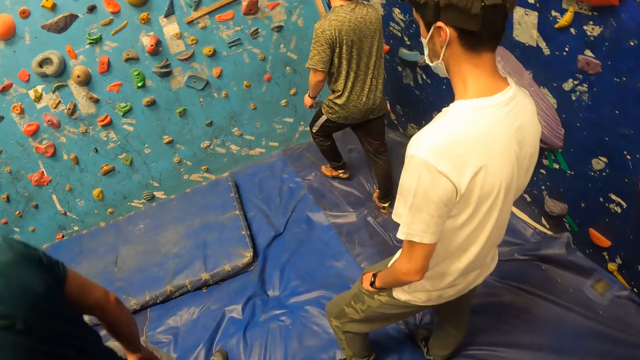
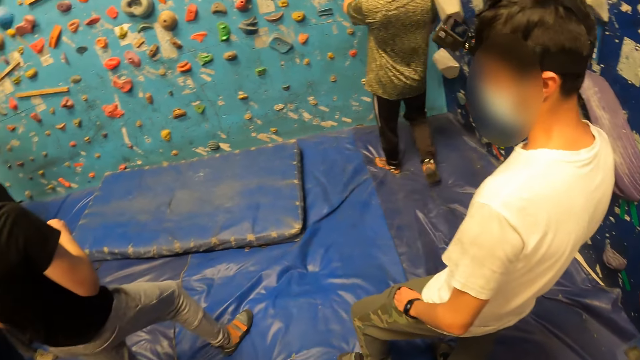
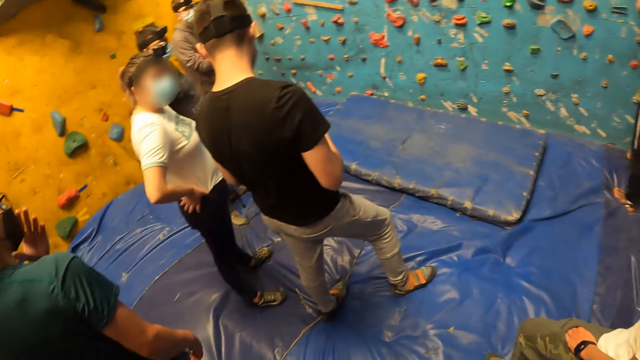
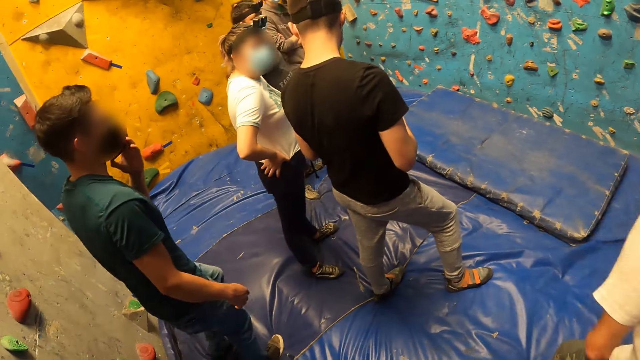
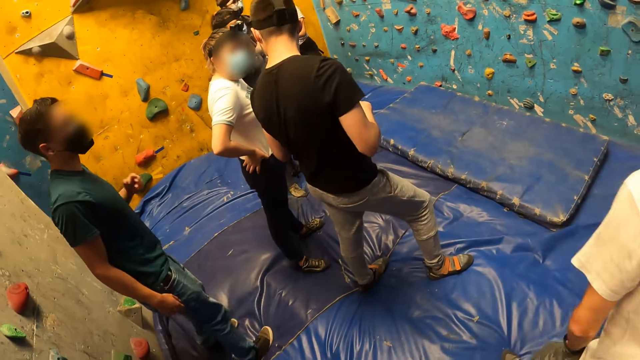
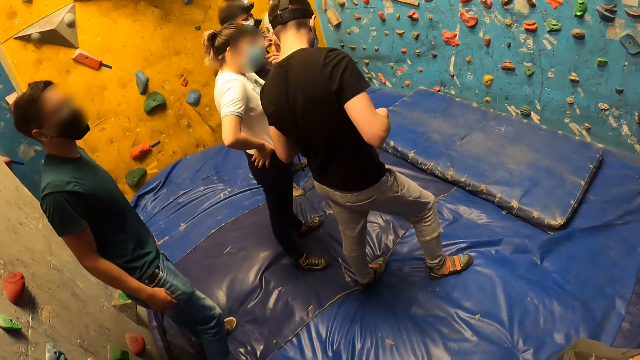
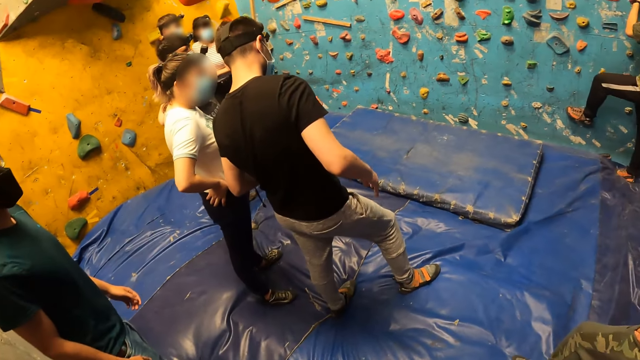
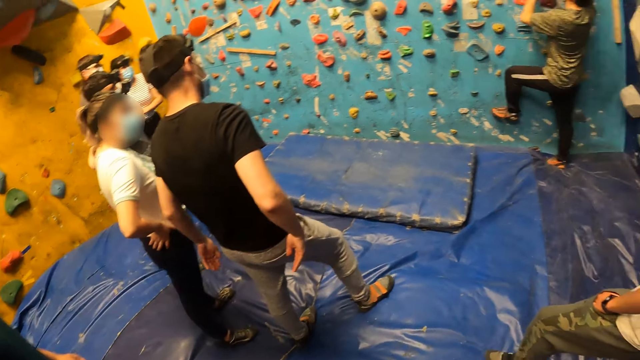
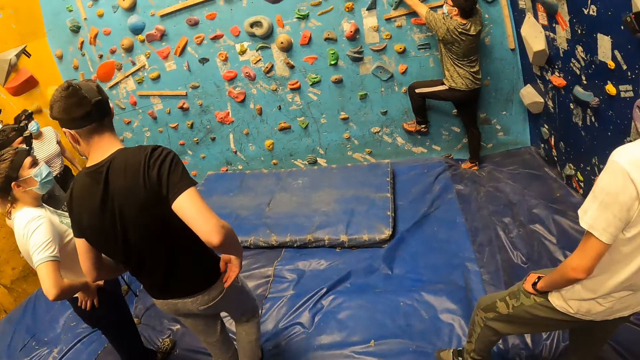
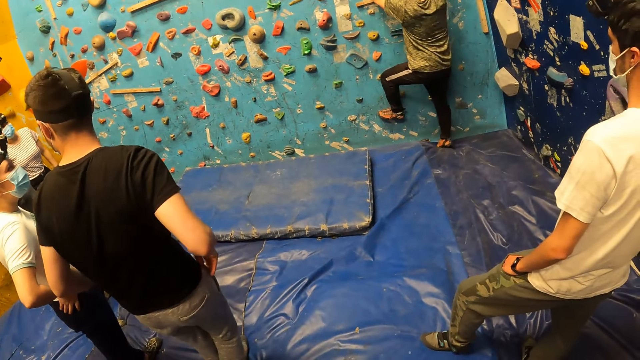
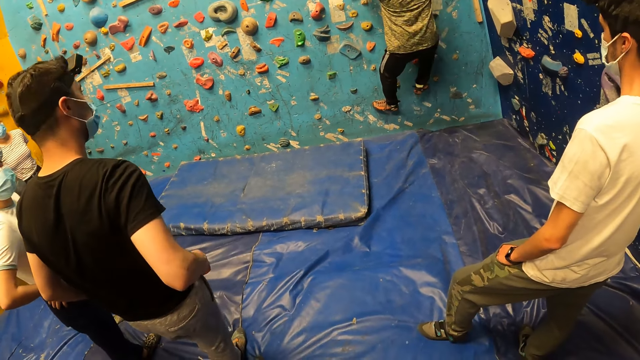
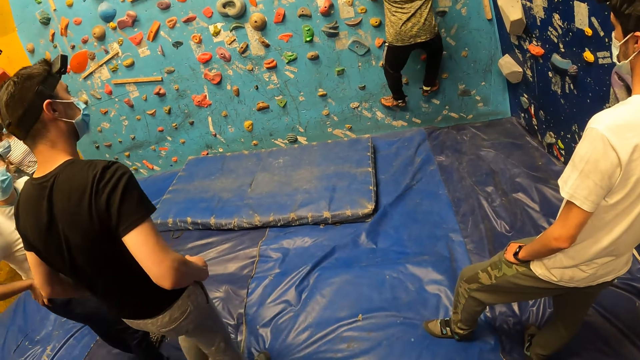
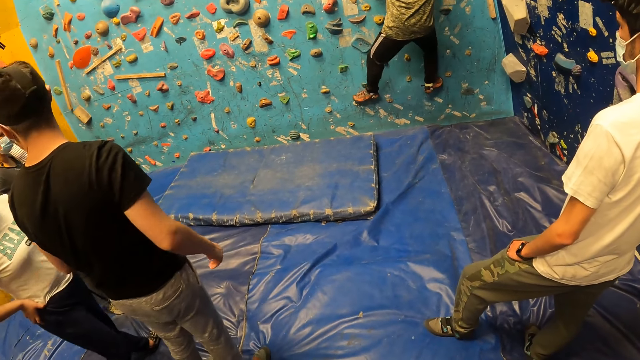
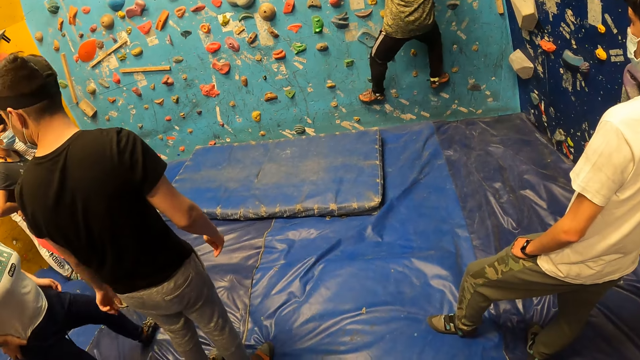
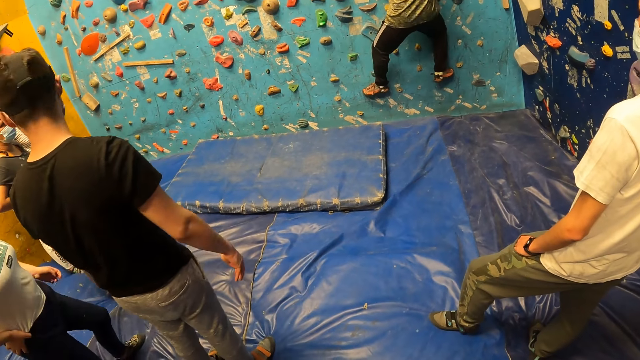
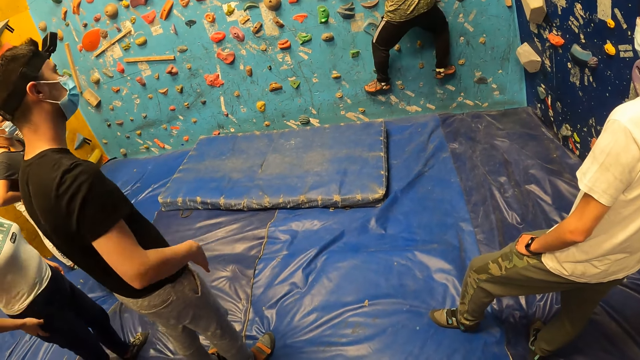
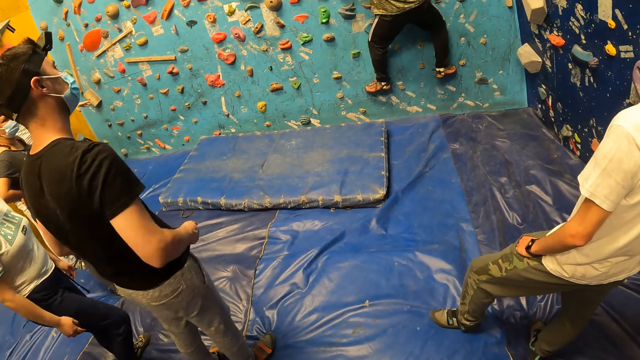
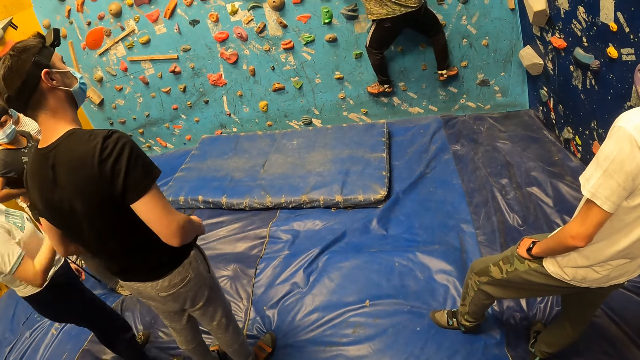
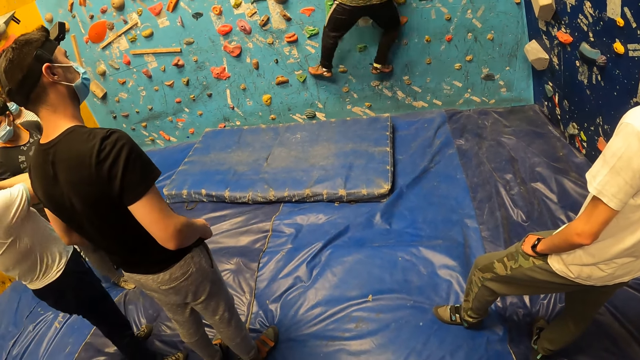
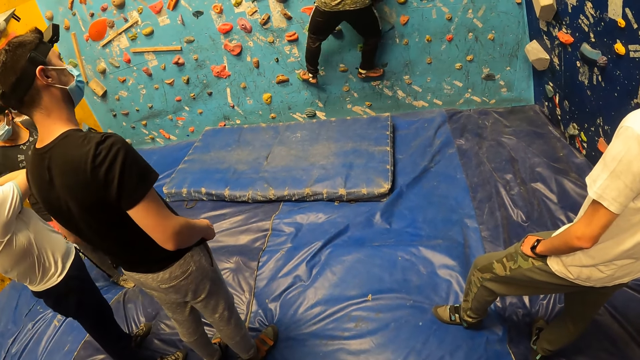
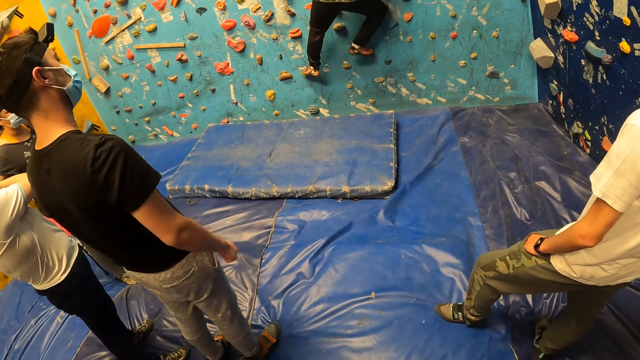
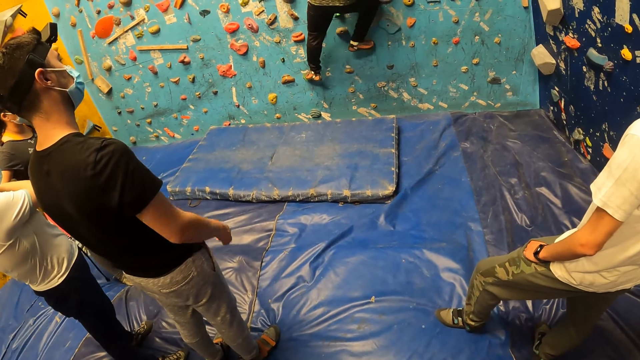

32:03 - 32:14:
The man touches his mouth with his left hand. The camera wearer looks around. Another man adjusts his shirt with both hands. Another man climbs the climbing wall with his hands and legs. A woman adjusts her shirt with her right hand.

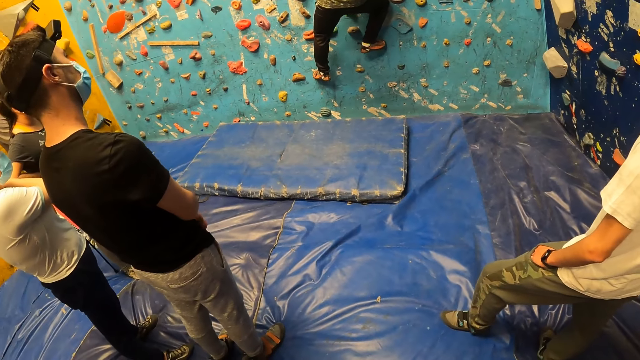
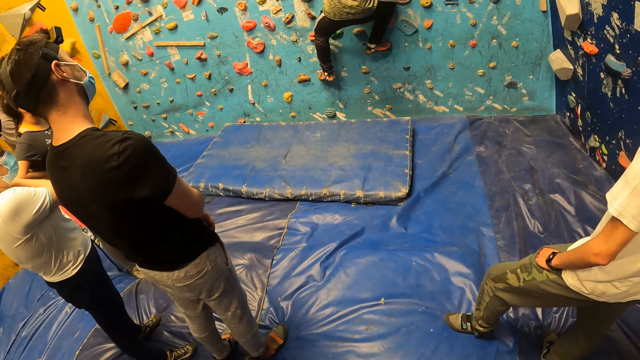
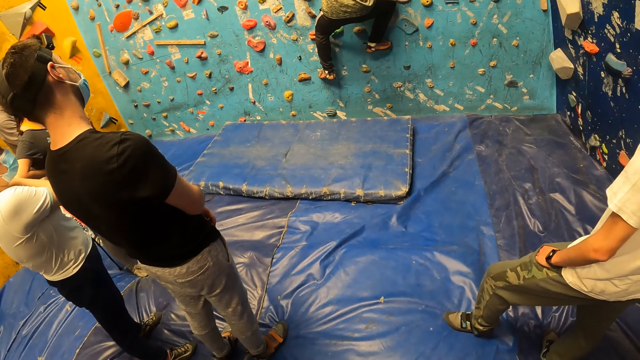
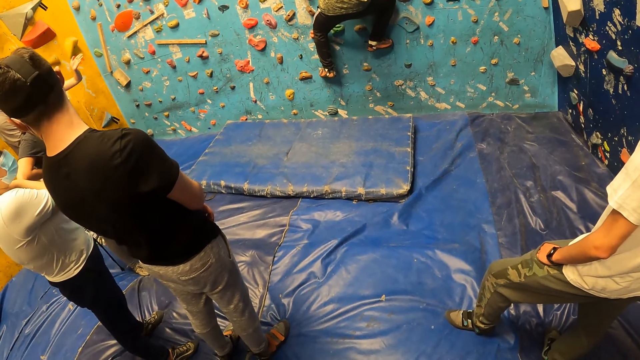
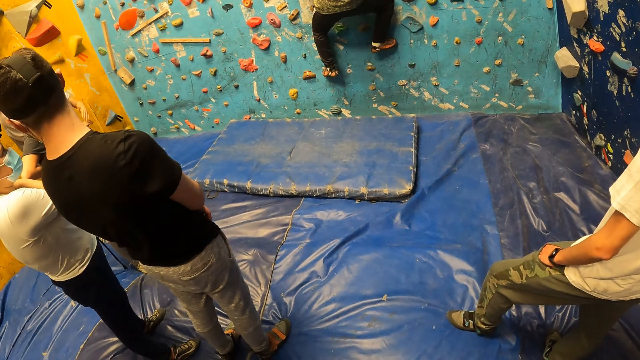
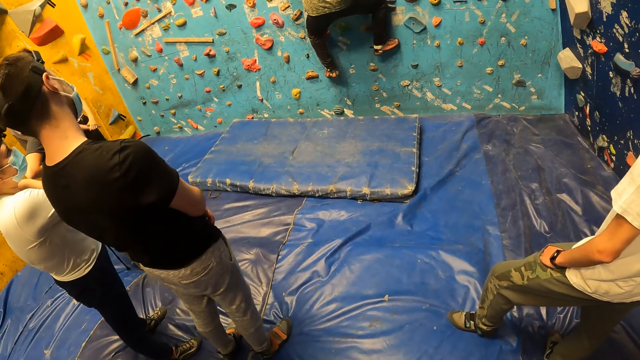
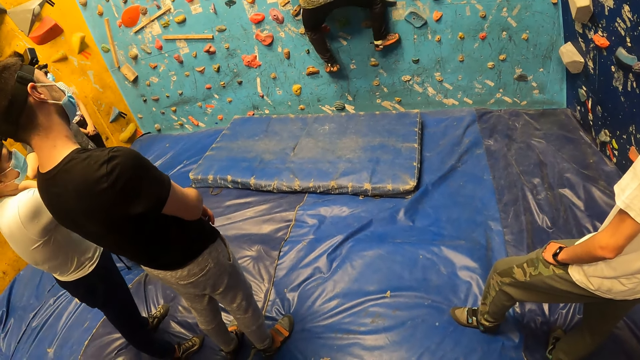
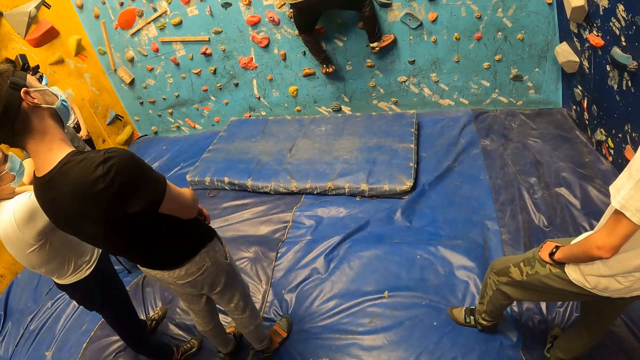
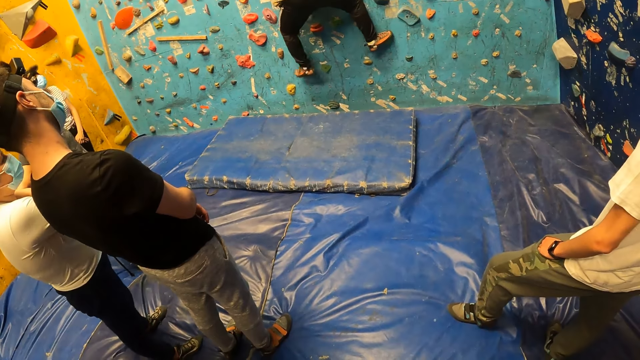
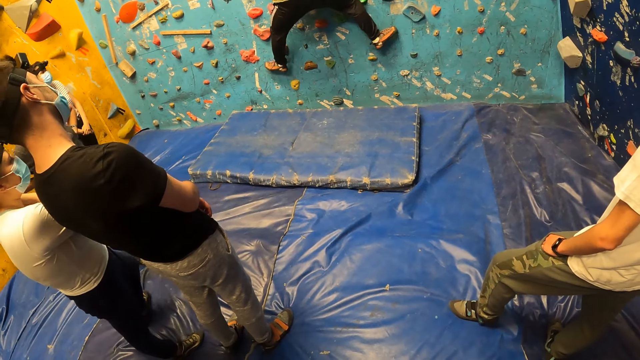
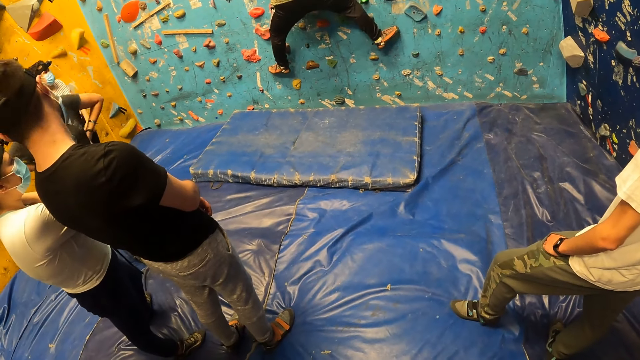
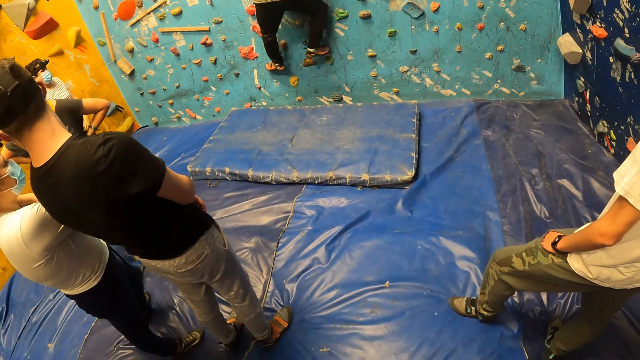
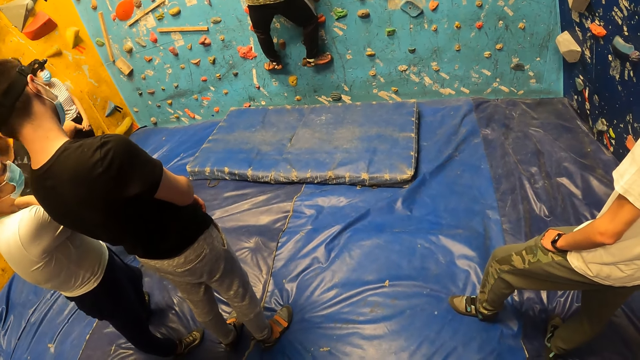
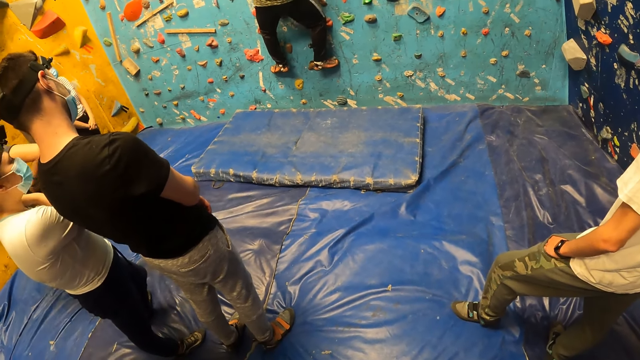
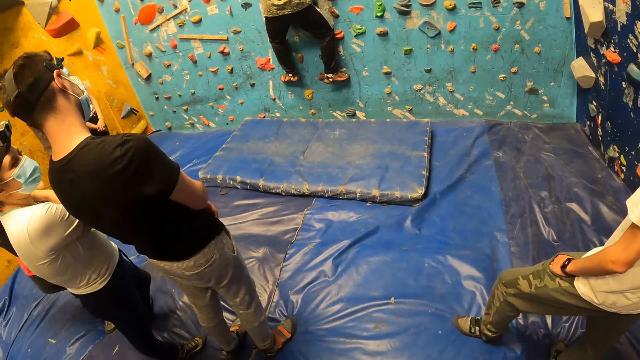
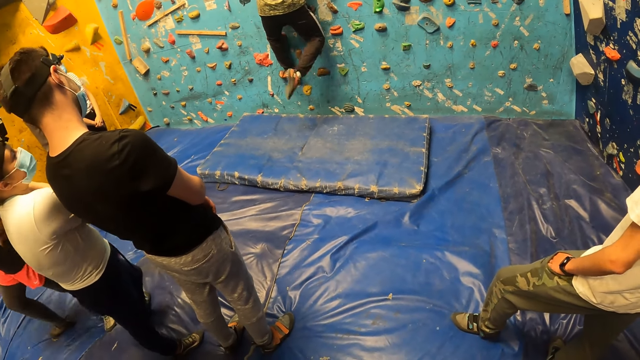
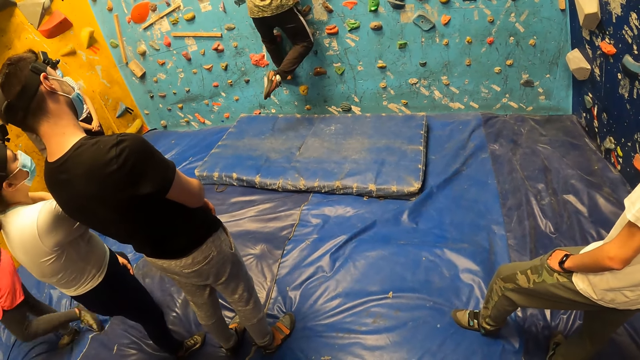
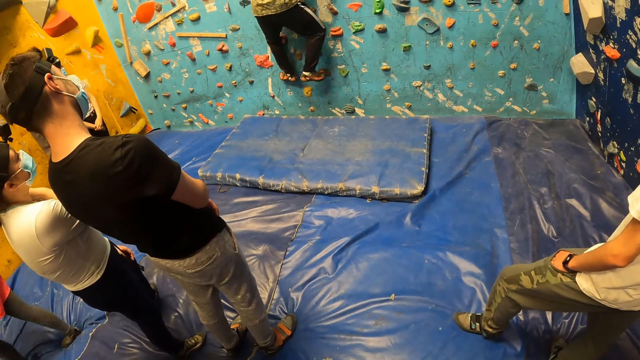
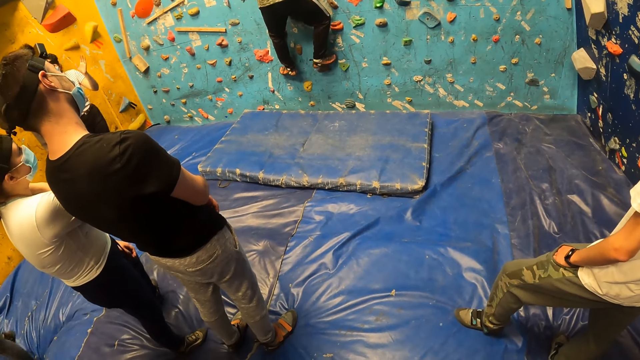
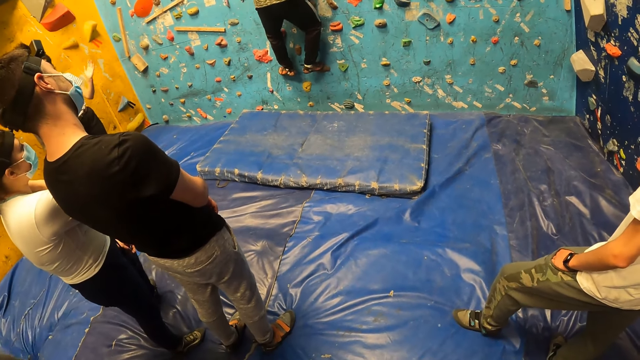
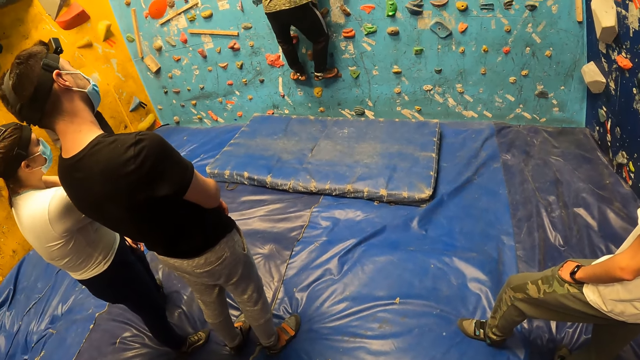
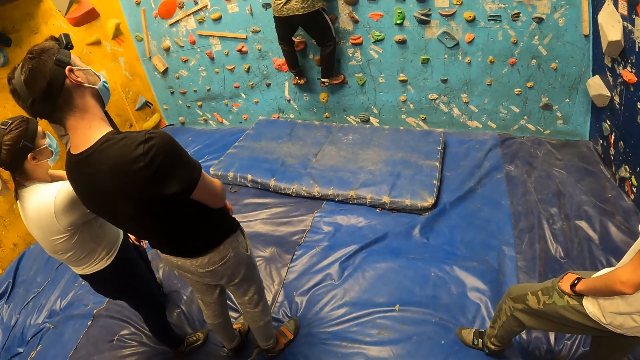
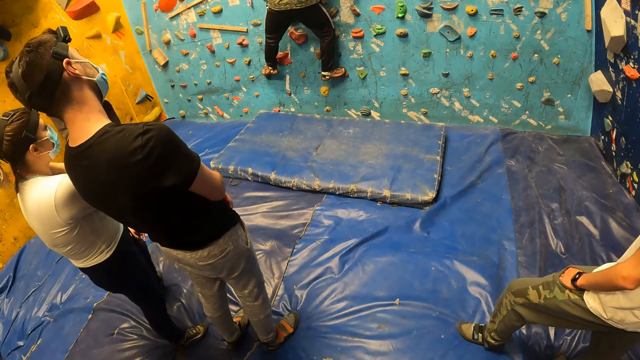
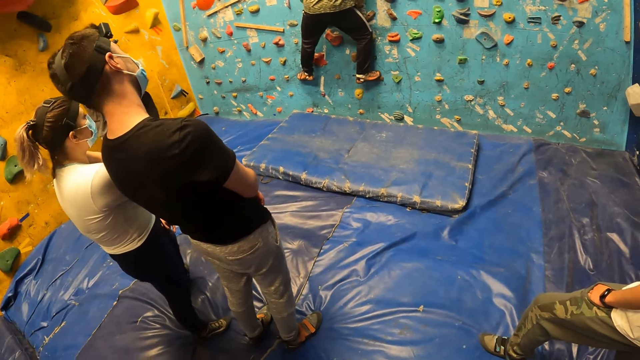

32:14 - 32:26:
A woman stretches her left hand to the climbing wall. The camera wearer looks around. Another woman leaves the gym.
